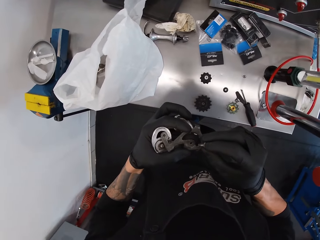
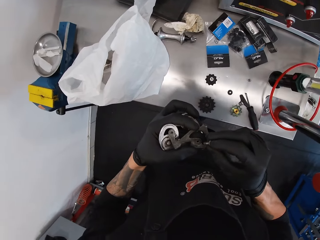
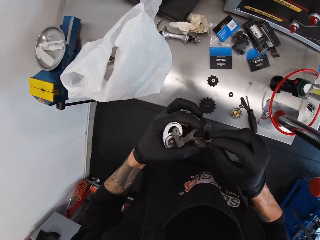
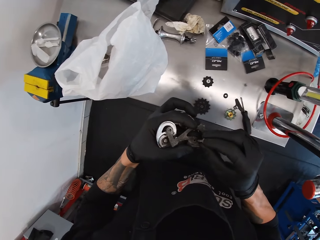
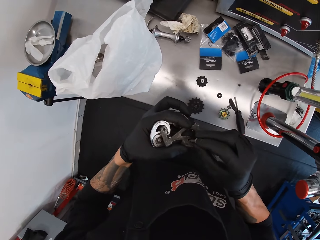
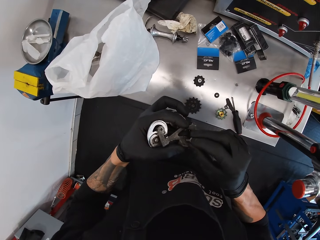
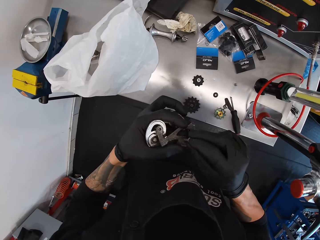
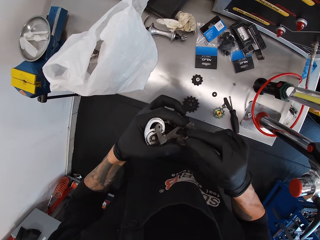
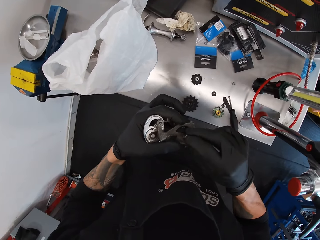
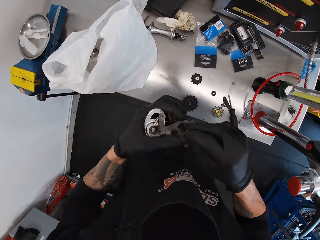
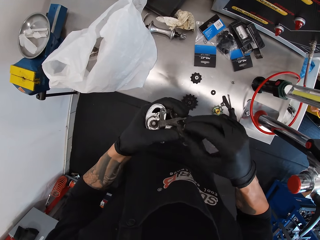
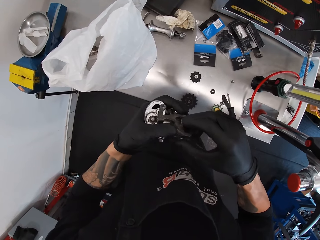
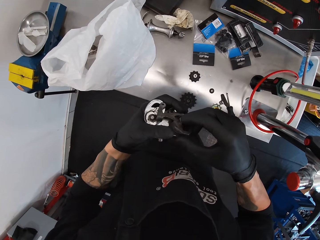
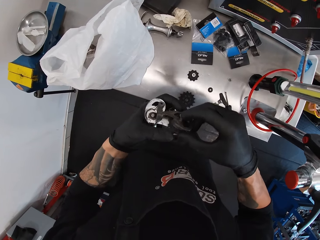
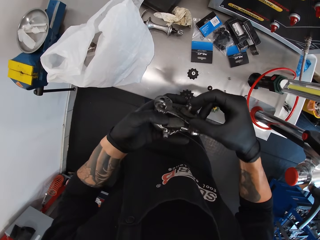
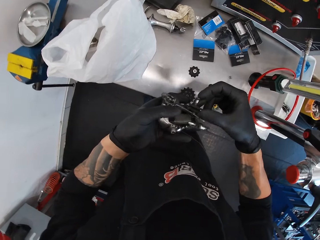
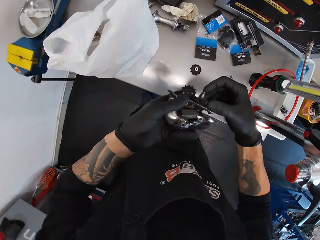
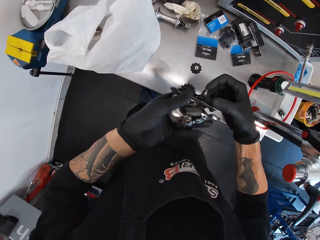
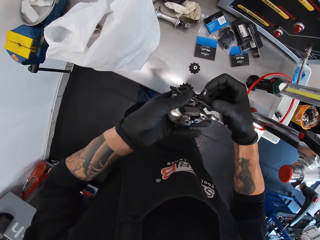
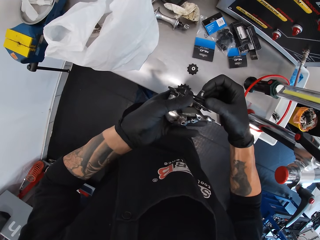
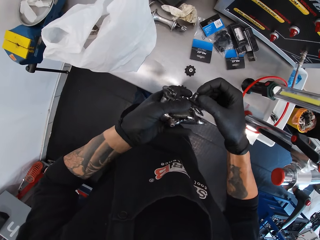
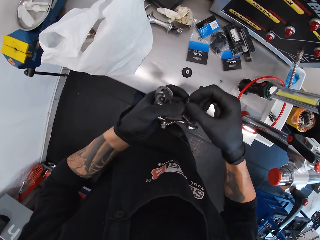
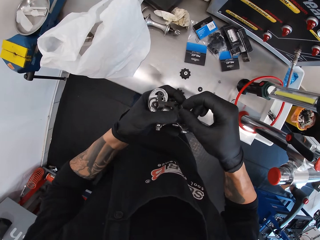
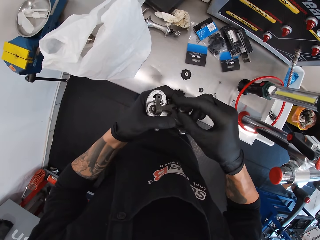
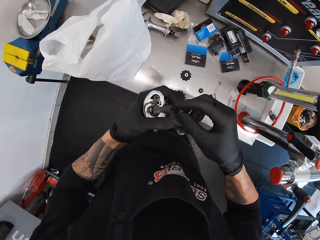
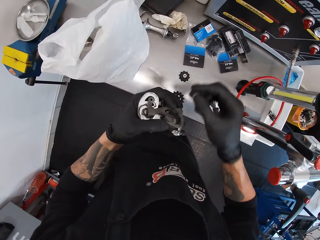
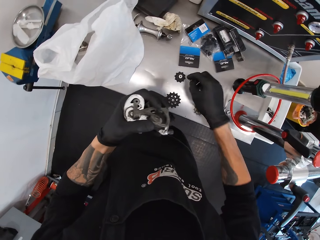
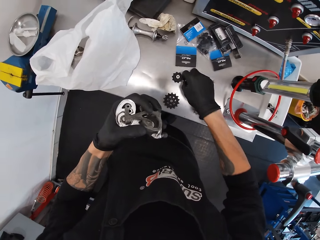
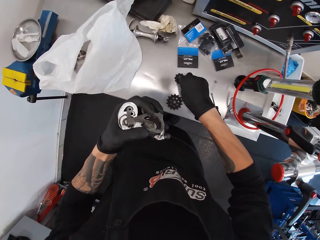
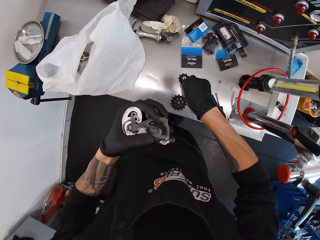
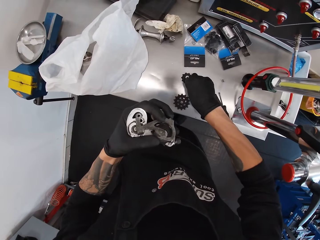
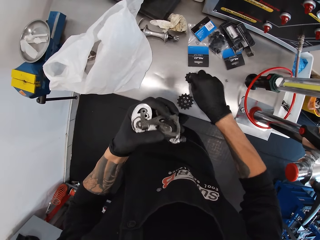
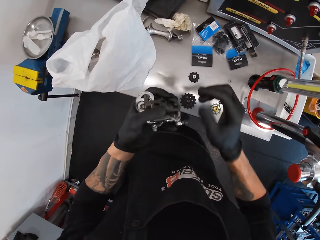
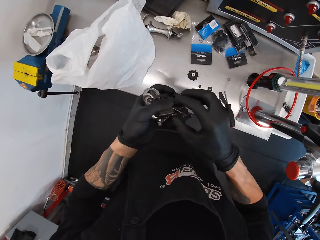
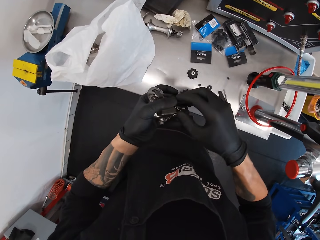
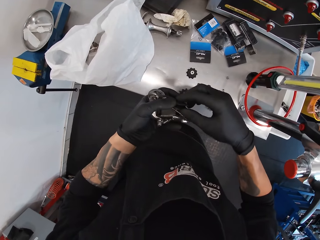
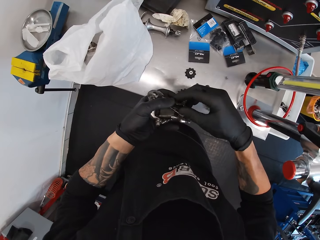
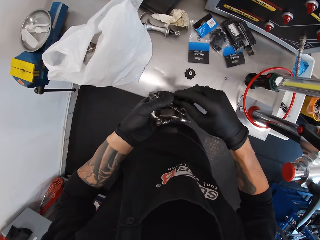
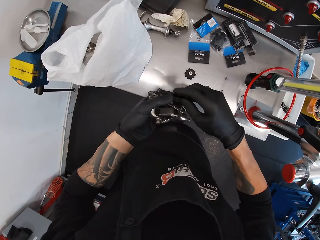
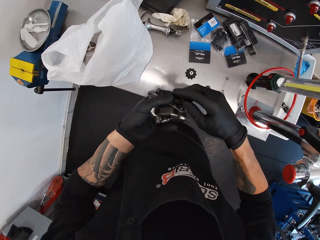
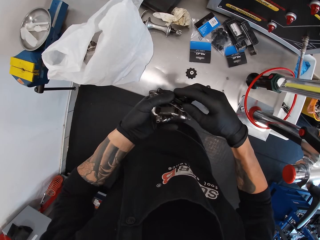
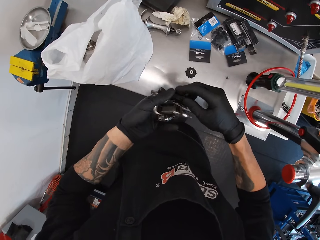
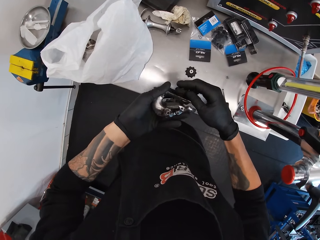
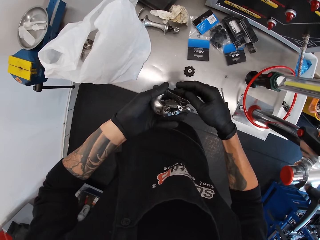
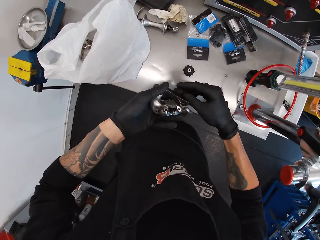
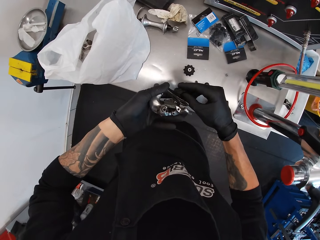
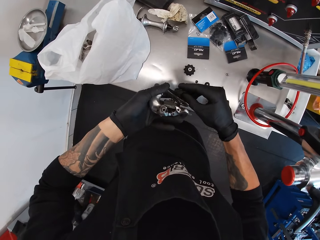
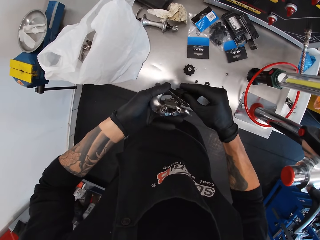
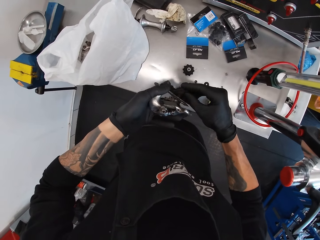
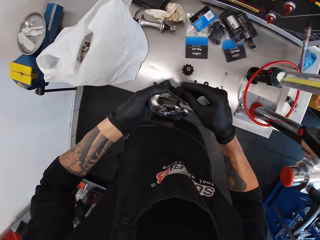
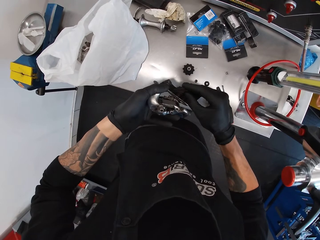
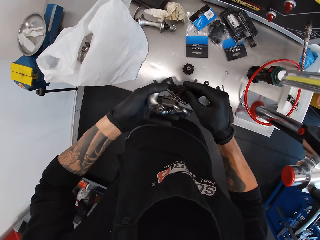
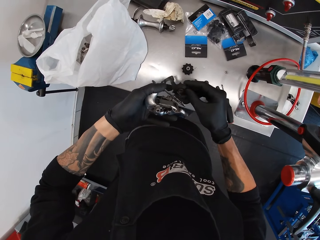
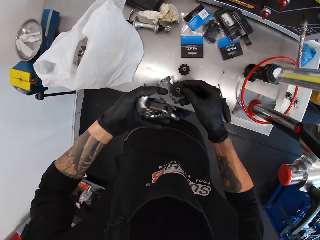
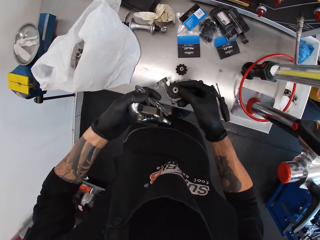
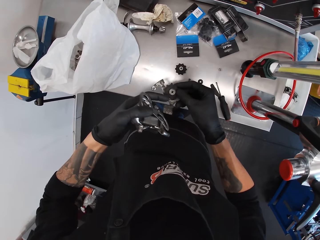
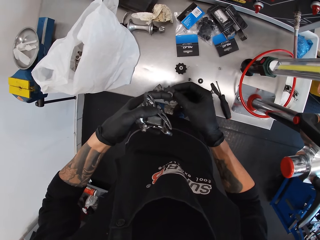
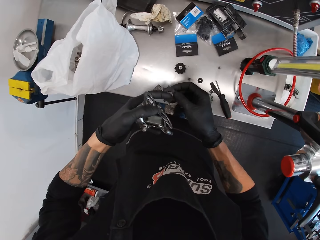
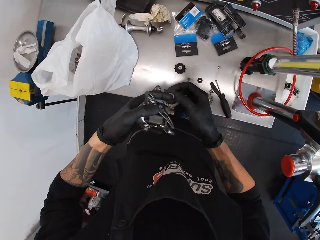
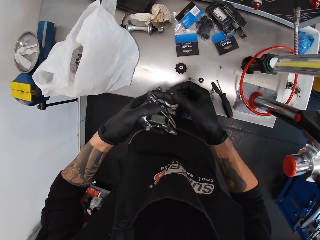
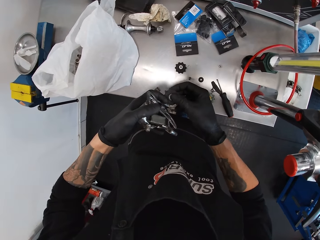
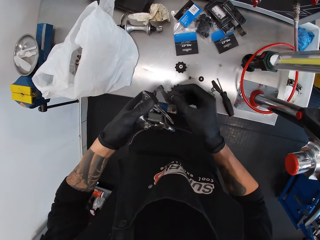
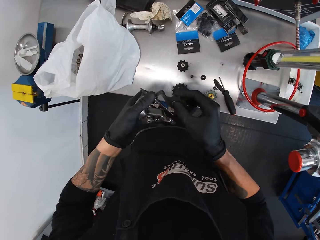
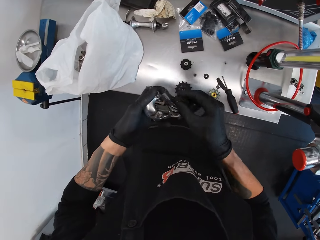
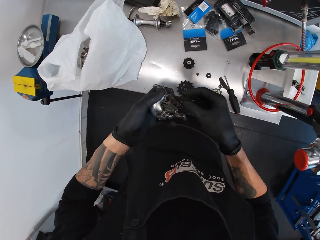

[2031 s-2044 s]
The camera wearer fixes the screw on the derailleurs. They drop the screw on the table. They fix the derailleurs.

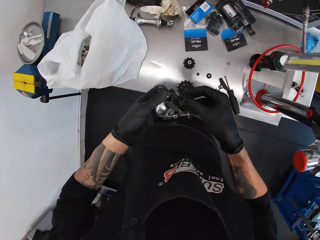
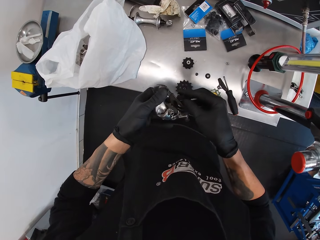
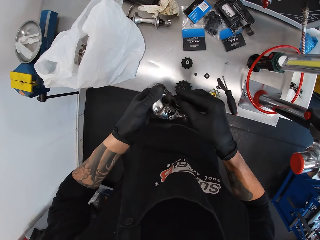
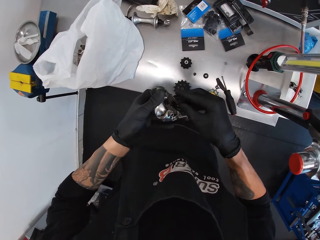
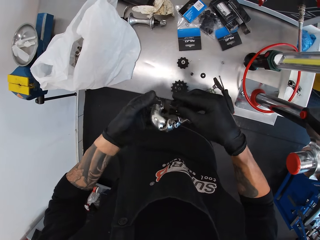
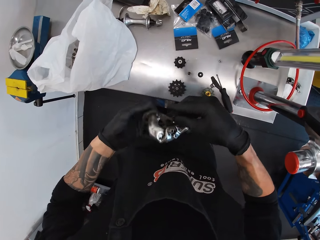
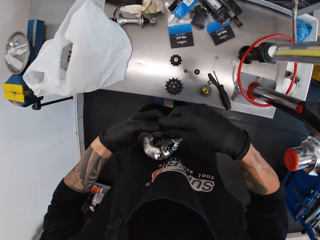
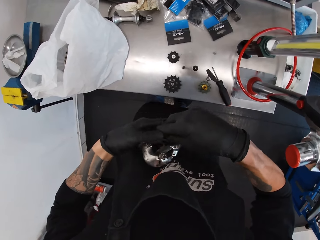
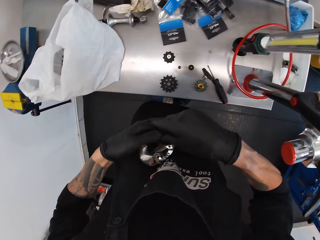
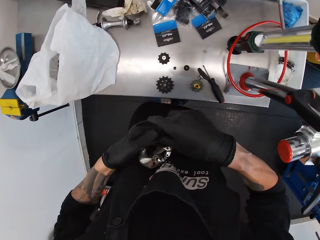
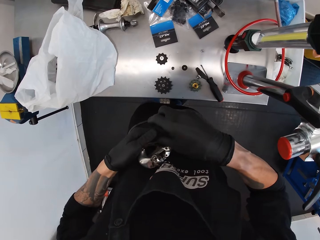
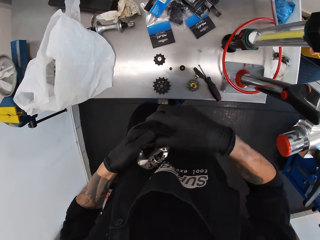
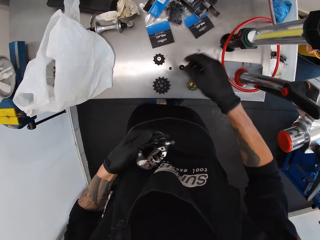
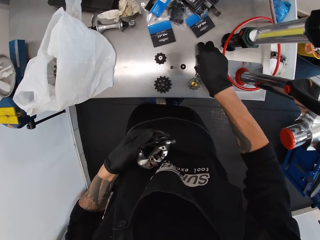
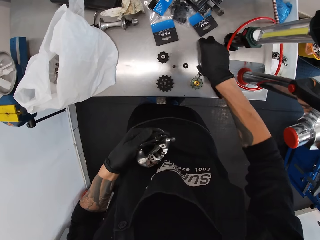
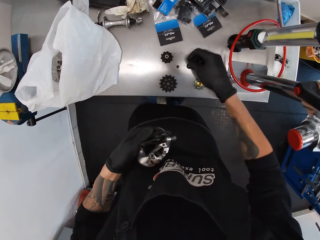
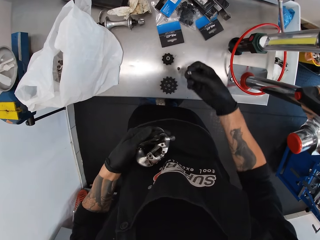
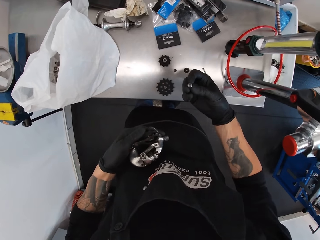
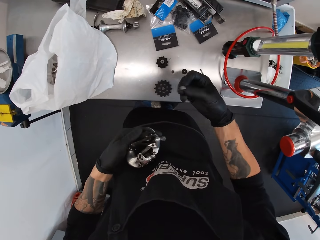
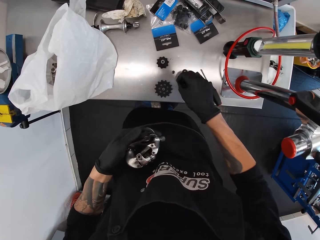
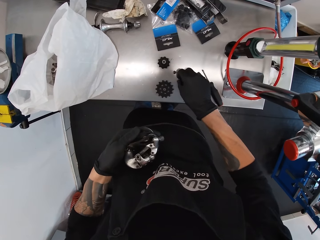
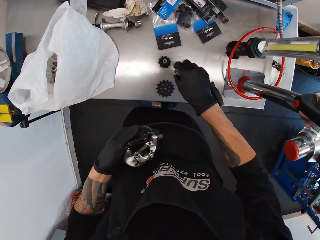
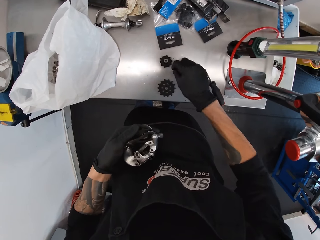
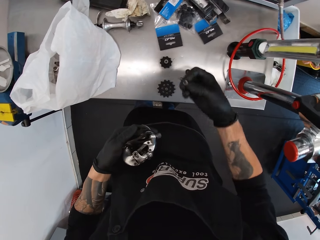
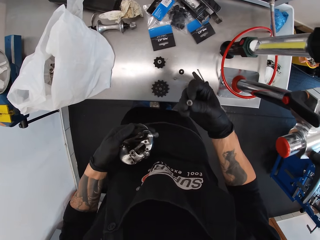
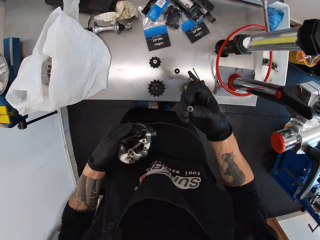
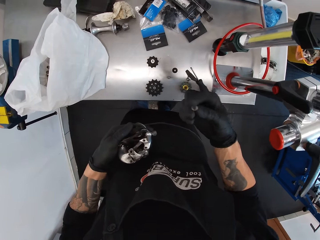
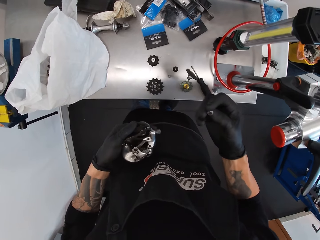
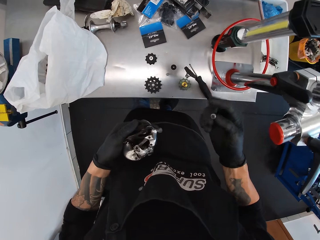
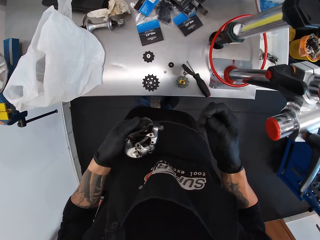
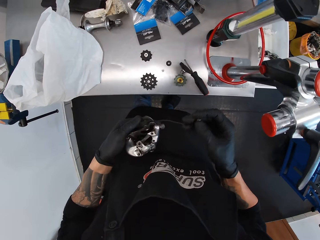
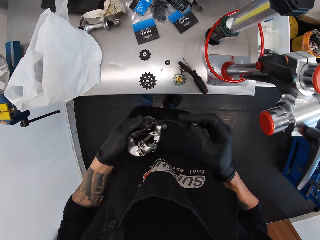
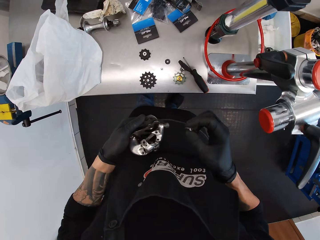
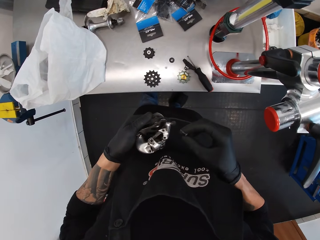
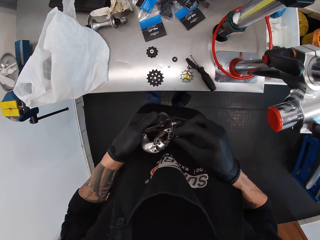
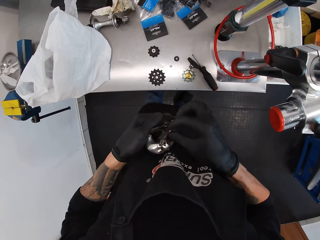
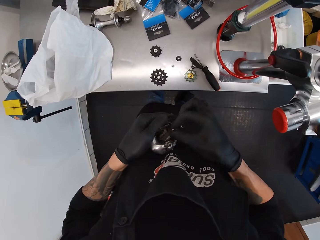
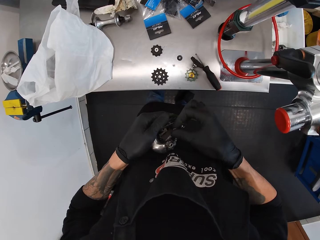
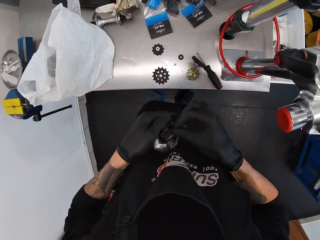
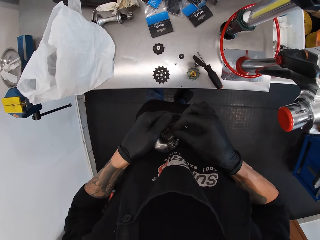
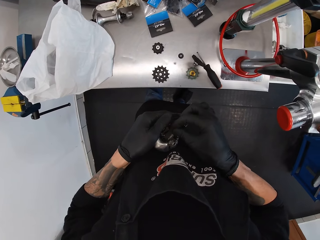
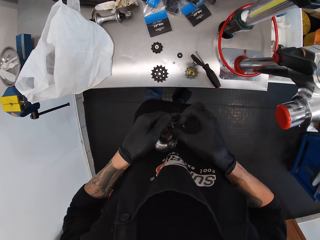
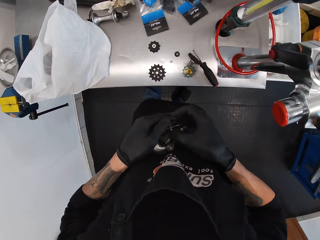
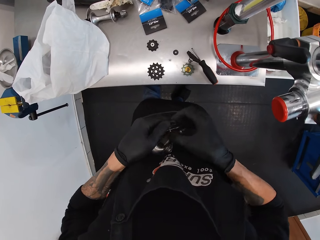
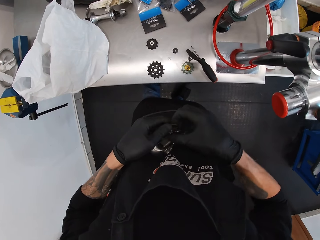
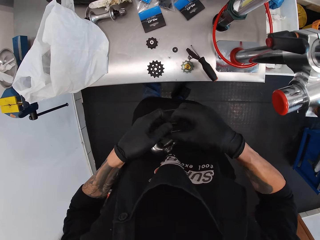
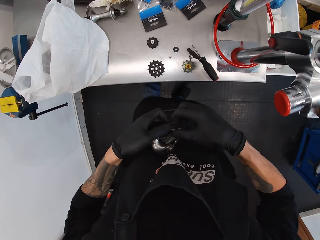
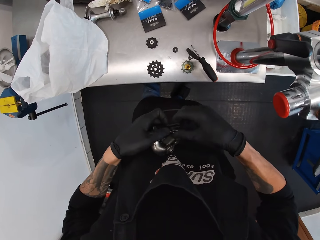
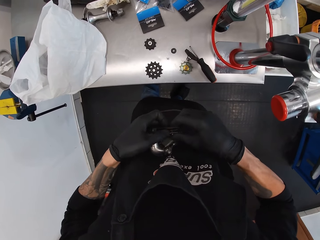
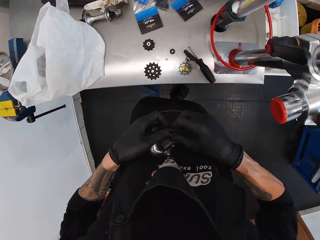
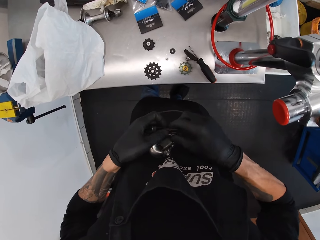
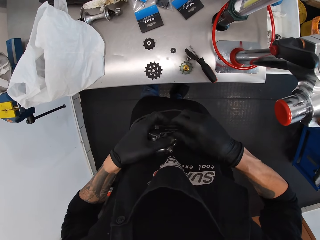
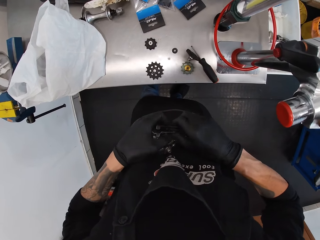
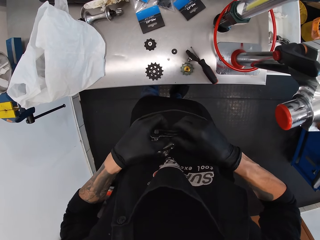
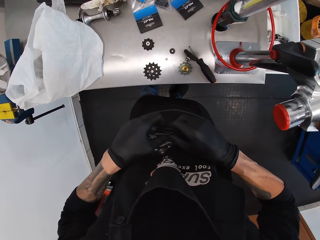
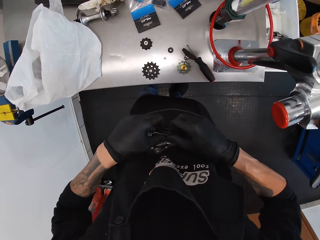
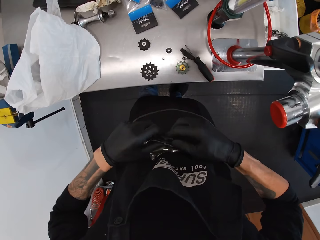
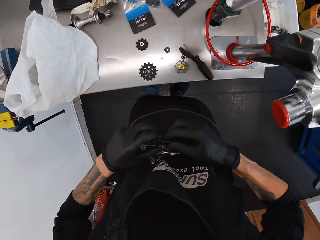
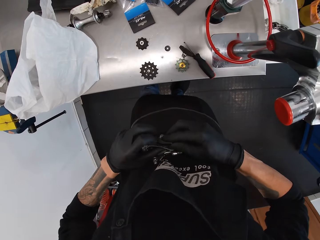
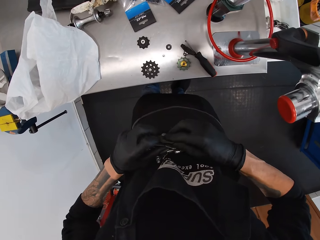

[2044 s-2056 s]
The camera wearer places the derailleurs on the thigh. They pick a screw from the table. They drop the screw on the table. They pick the screw from the table. They fix the screw on the derailleurs.
